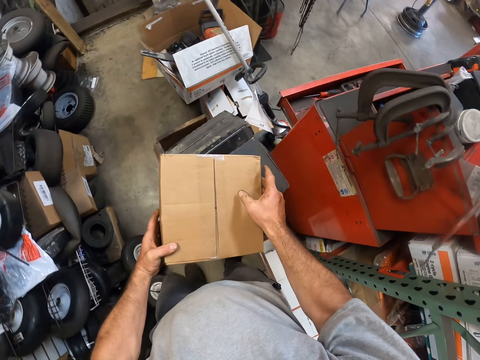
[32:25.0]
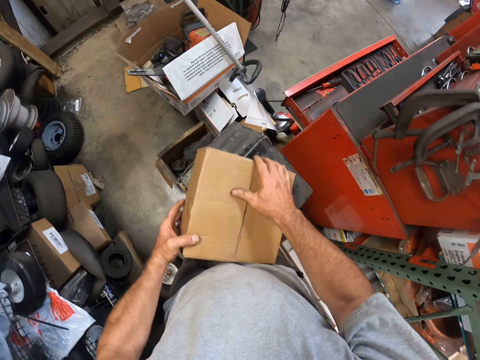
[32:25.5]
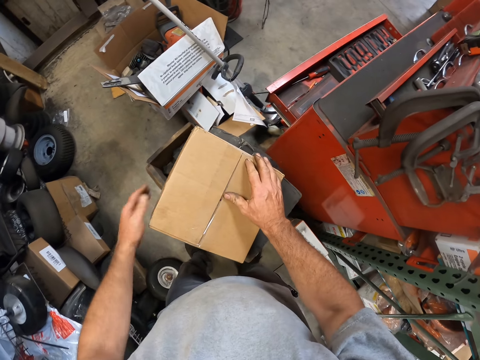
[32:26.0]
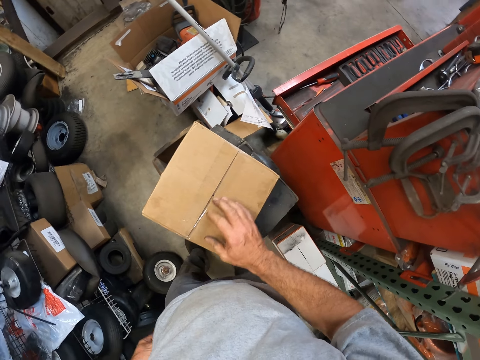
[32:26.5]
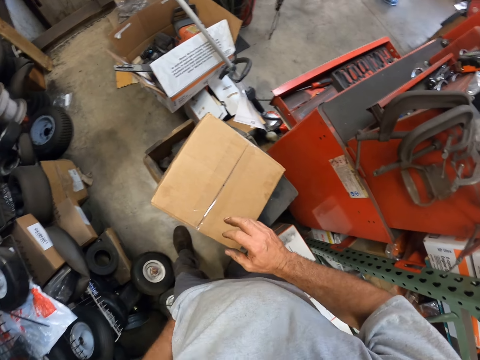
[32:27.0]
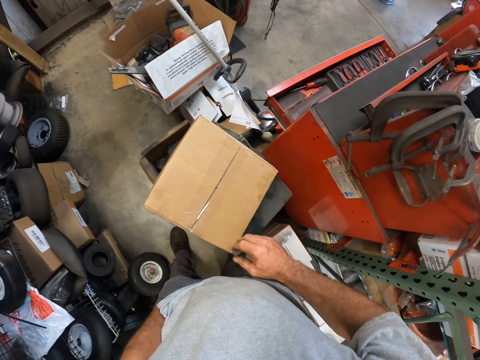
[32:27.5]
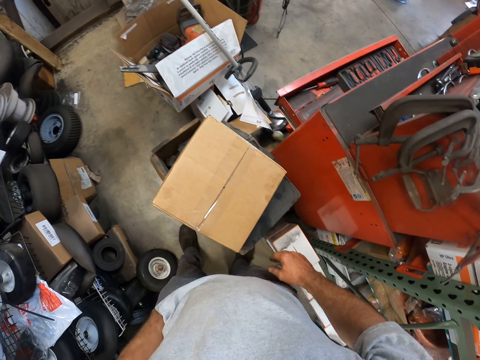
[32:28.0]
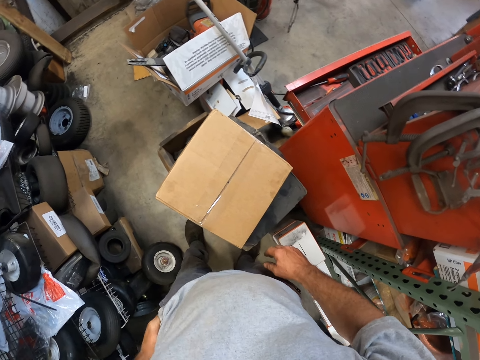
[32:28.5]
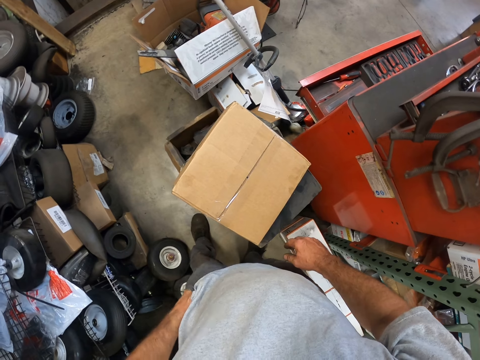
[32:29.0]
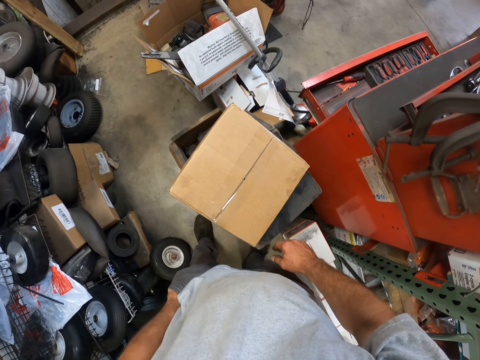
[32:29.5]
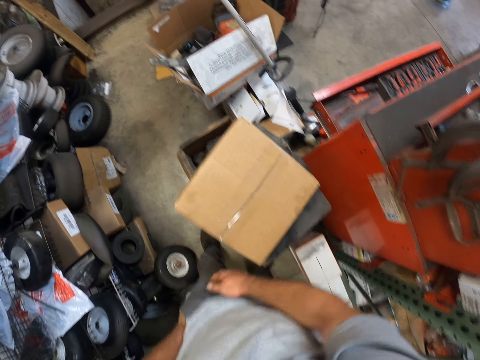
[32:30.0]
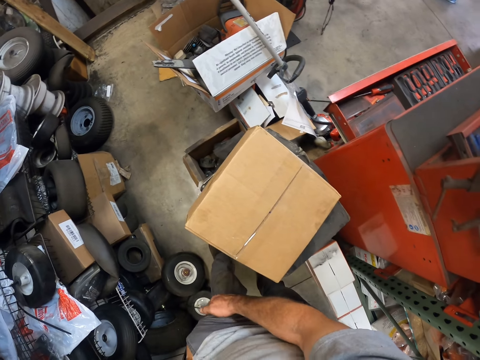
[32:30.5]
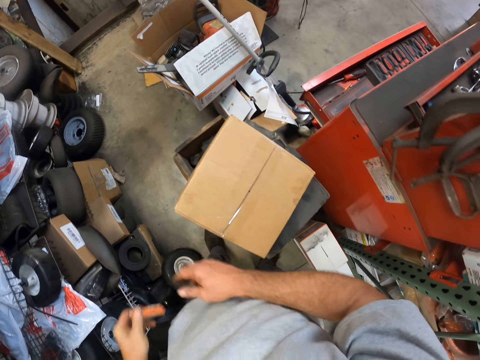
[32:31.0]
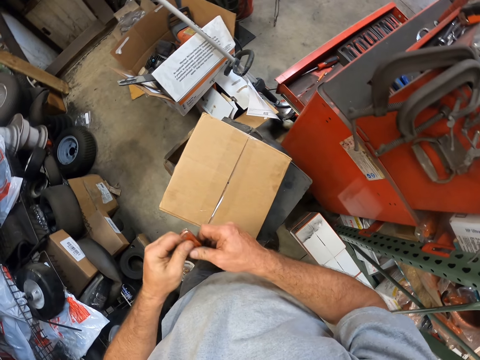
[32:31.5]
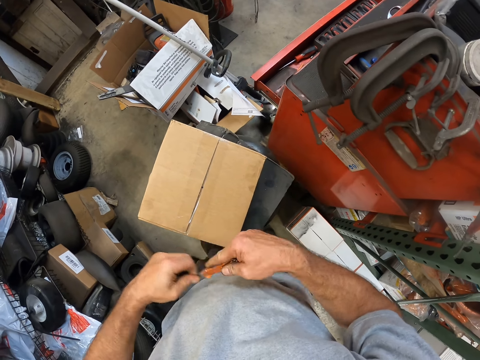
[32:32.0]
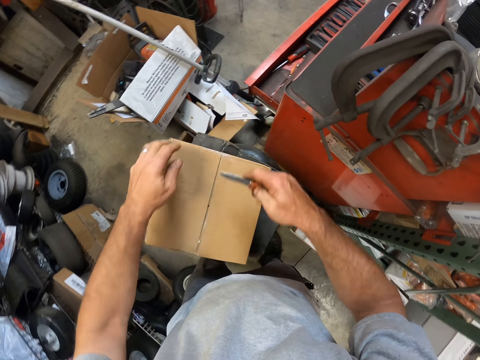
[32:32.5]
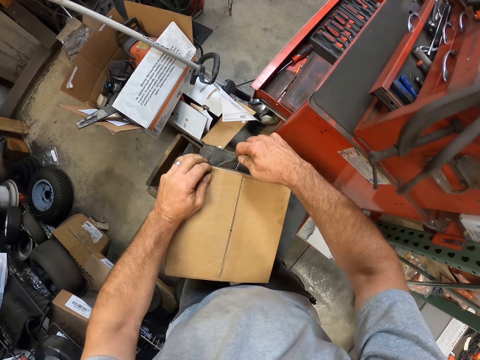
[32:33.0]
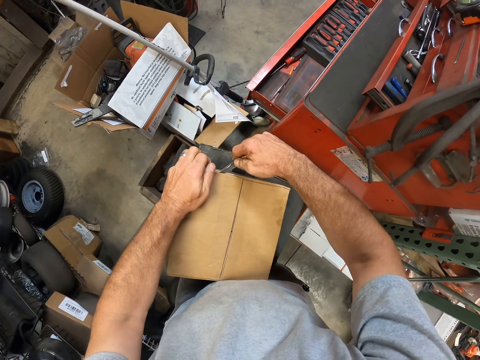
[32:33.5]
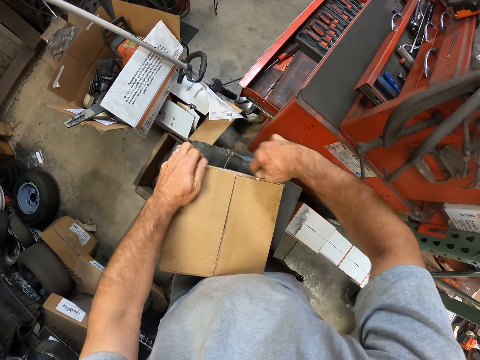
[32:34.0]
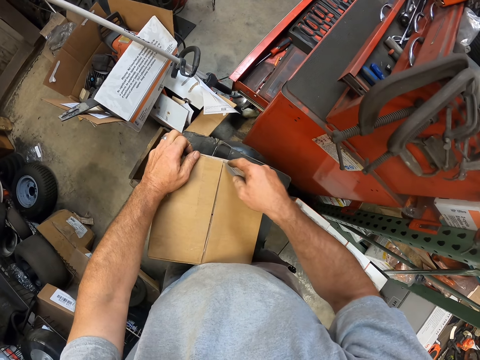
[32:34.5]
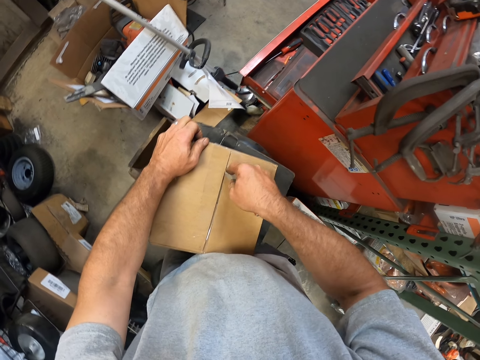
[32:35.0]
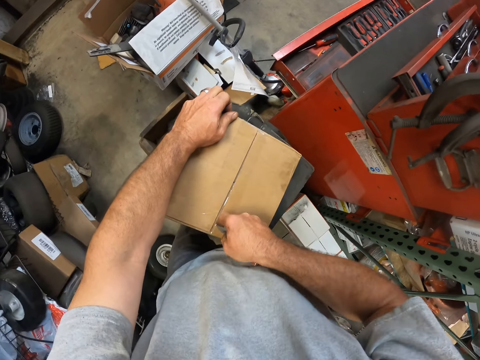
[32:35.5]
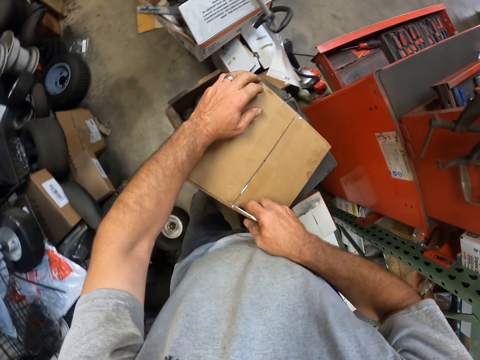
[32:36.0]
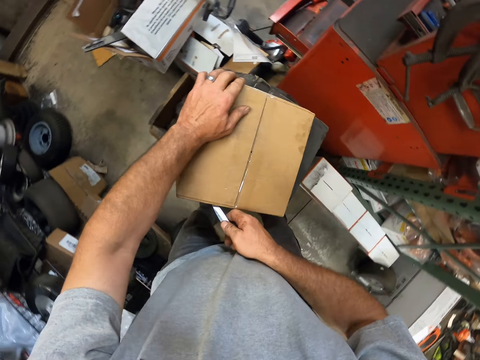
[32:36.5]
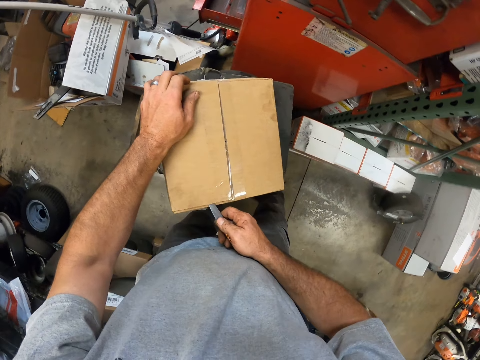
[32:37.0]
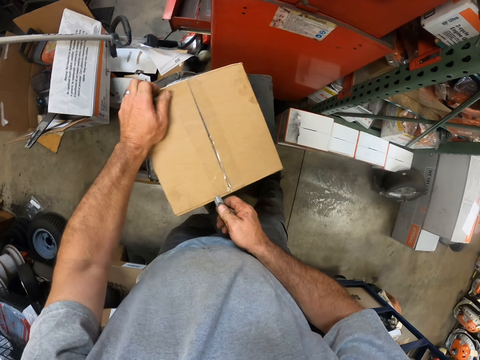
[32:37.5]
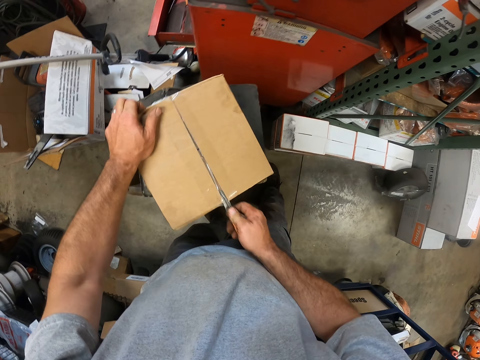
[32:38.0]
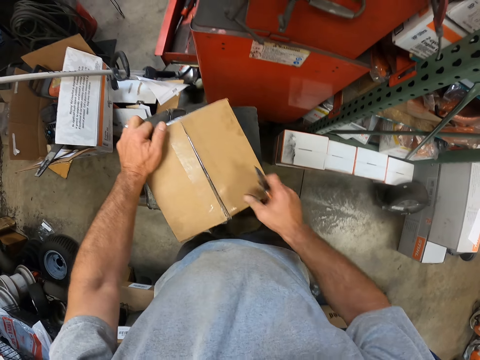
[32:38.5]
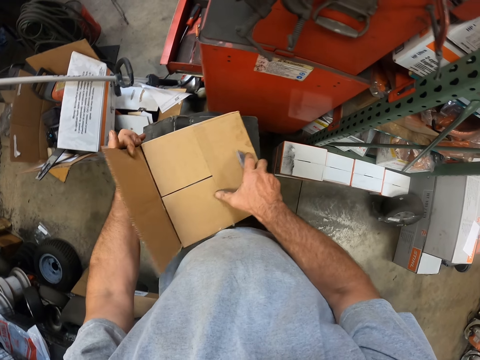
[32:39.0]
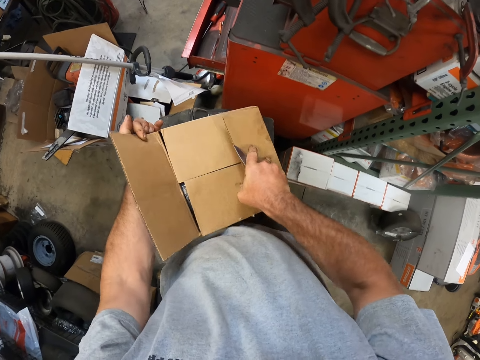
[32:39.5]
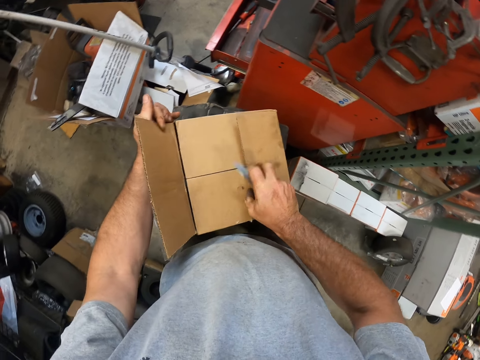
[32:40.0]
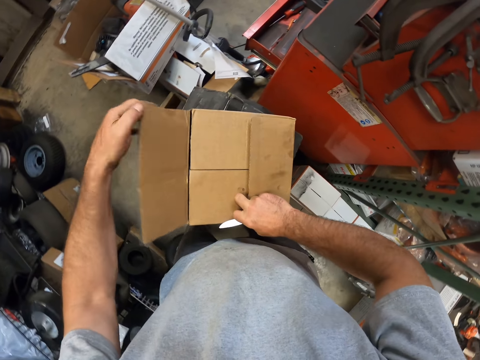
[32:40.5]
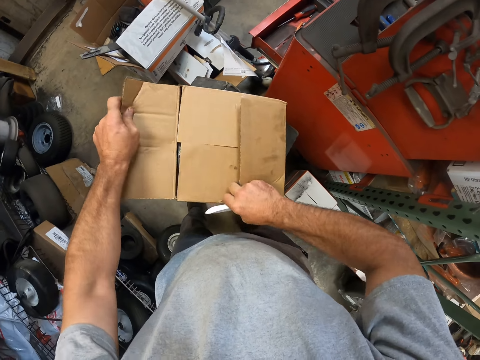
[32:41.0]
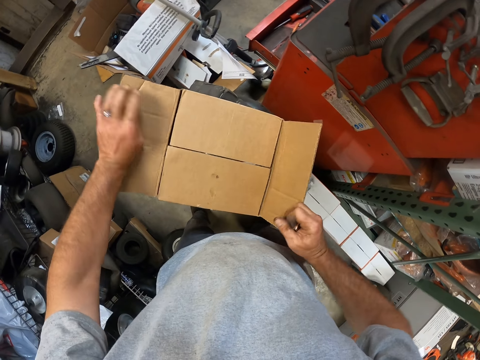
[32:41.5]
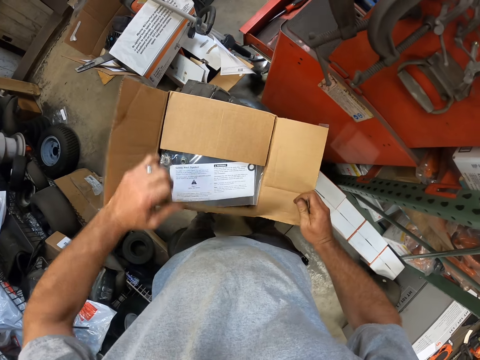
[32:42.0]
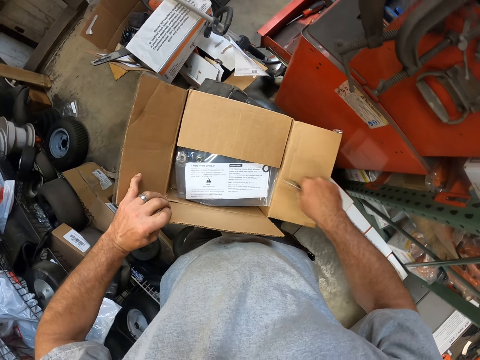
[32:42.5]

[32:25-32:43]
The camera wearer places the box on a stool. He removes a knife from his pocket. He cuts the tape on the carton. He opens the box with the knife. He opens the carton.

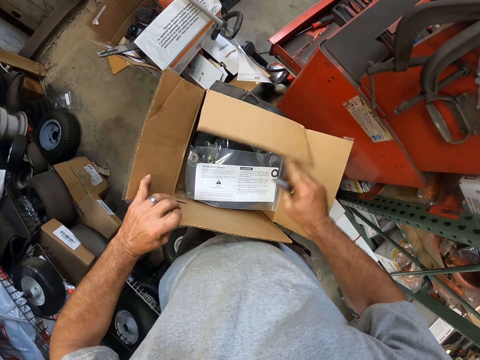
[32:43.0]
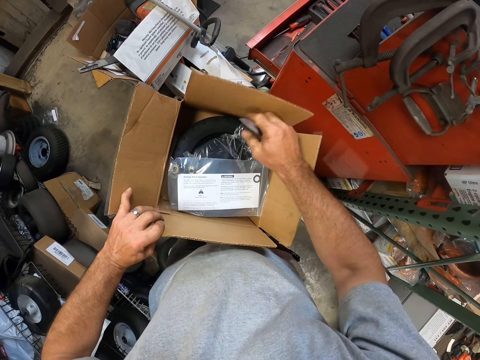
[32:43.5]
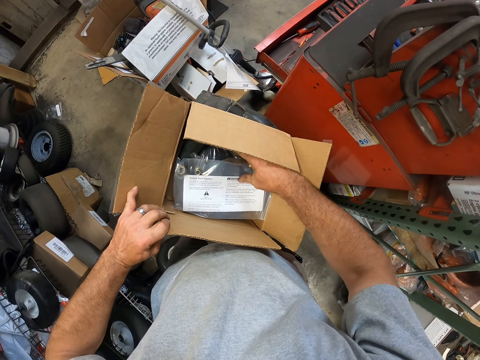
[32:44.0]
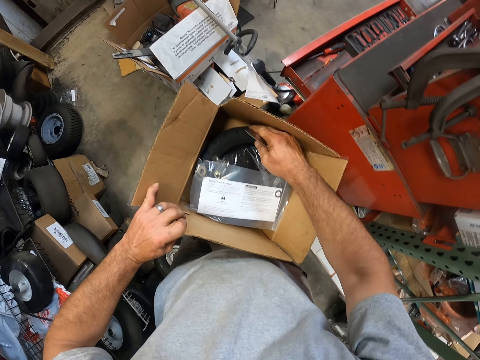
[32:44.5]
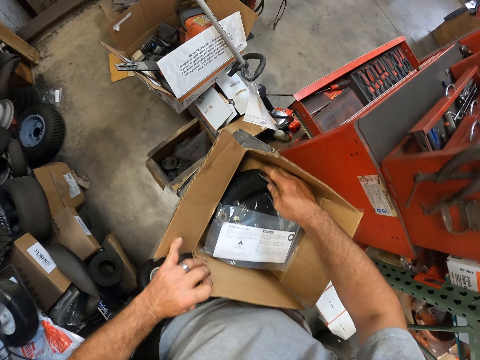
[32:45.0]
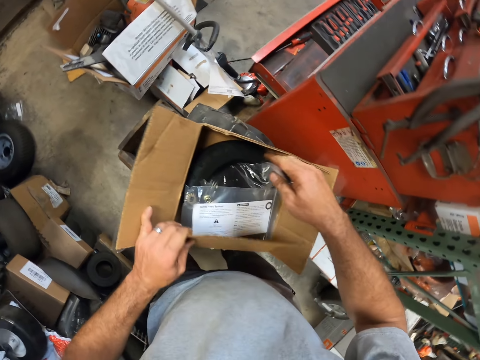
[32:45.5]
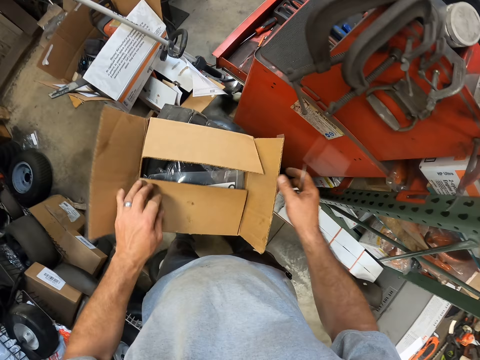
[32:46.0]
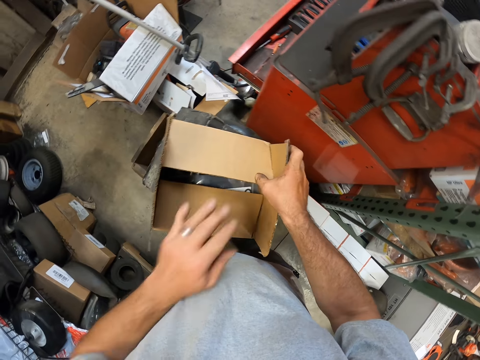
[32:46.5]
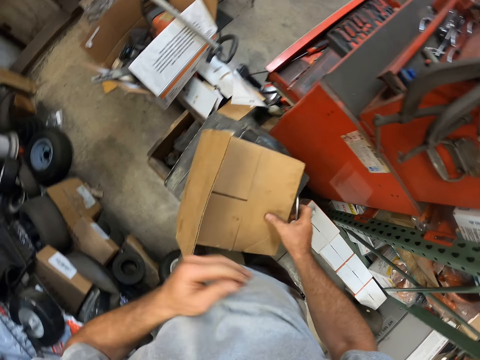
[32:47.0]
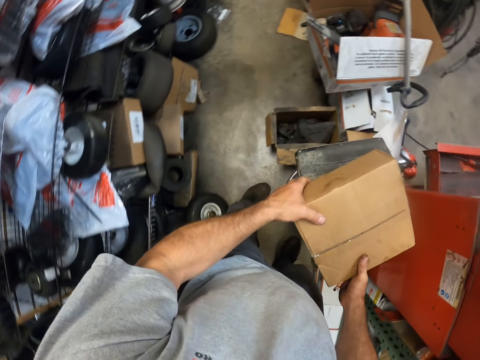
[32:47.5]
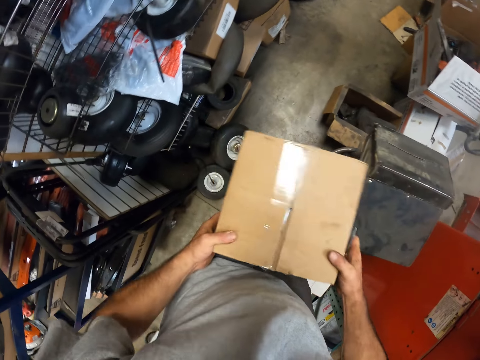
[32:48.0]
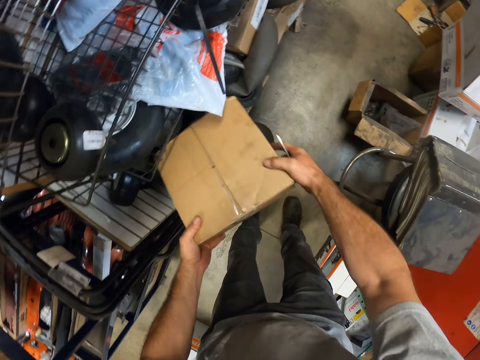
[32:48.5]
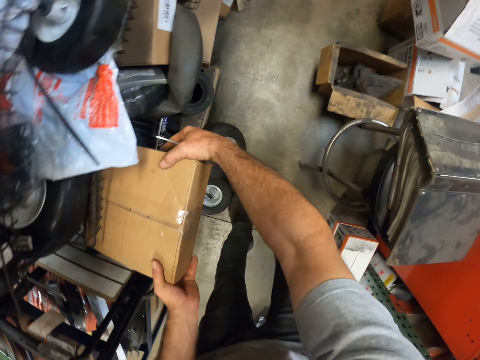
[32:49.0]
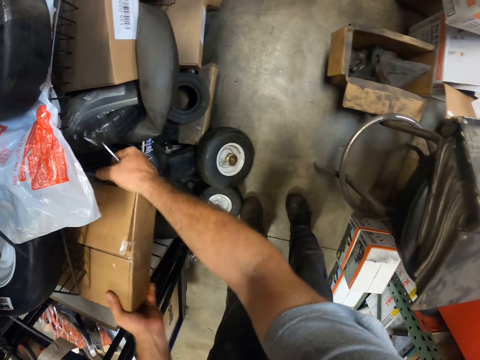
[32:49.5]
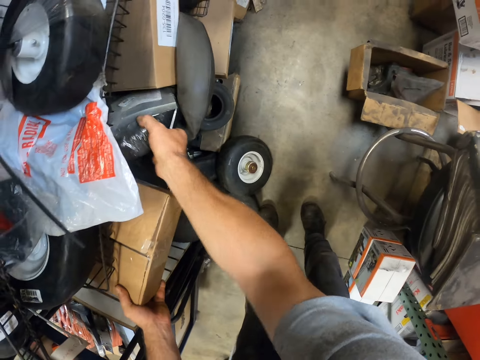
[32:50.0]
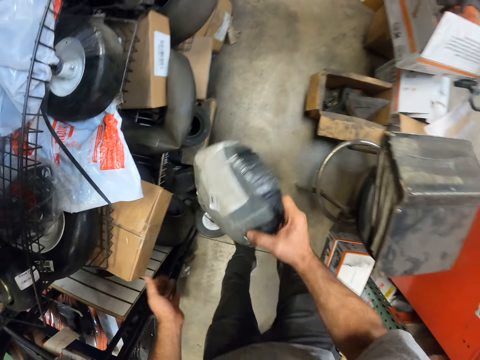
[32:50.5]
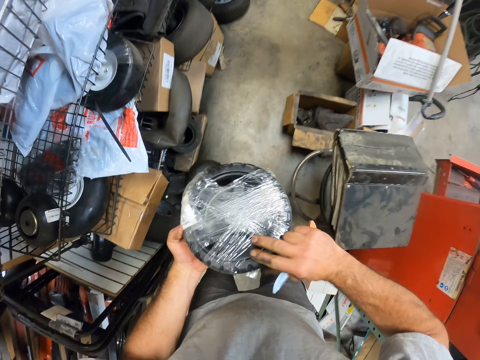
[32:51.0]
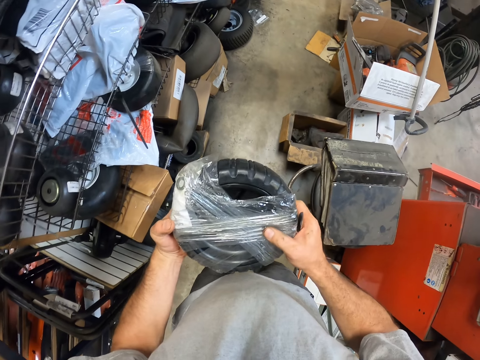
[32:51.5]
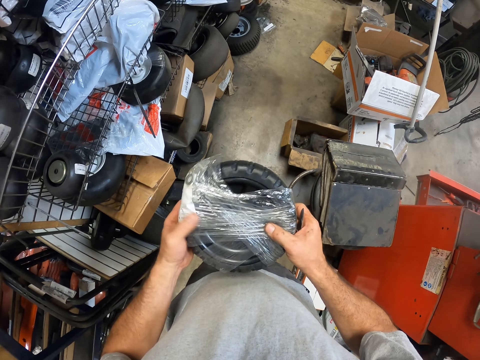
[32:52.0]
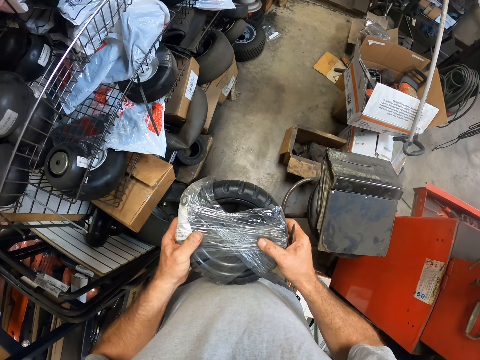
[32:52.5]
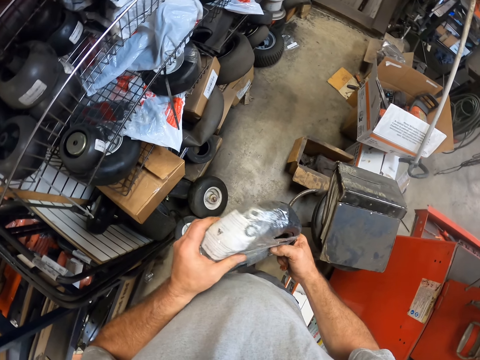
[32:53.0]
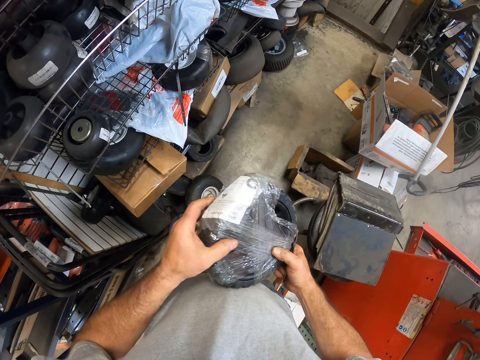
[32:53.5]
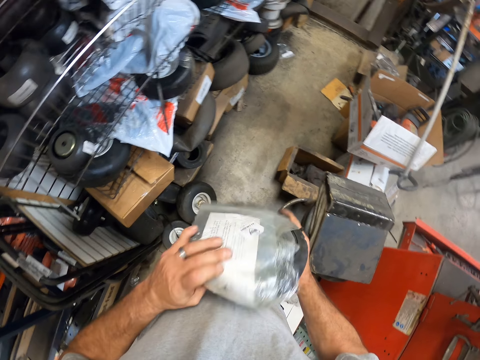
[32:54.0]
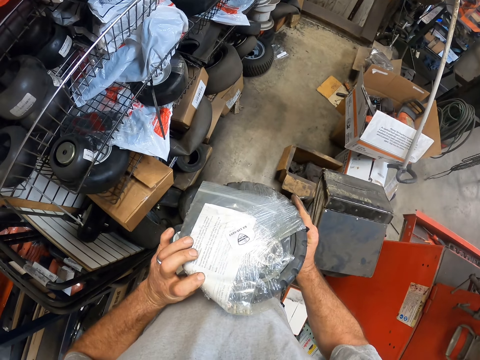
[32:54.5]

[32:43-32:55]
The camera wearer looks at the wheel. They close the box. They return the carton to the shelf. They take the tyre from the shelf. They look at the wheel.
